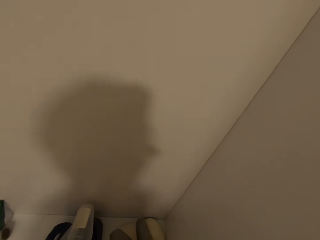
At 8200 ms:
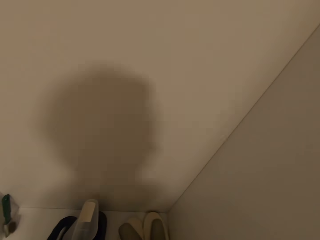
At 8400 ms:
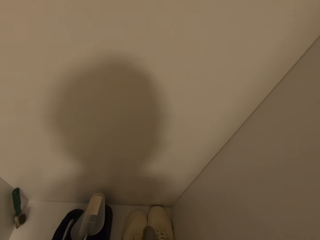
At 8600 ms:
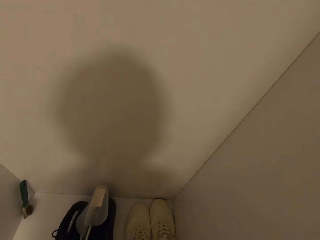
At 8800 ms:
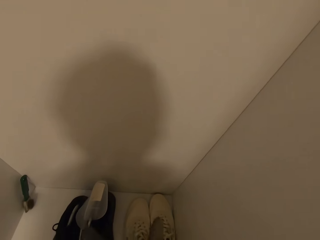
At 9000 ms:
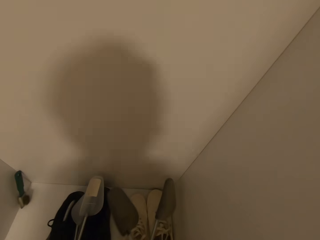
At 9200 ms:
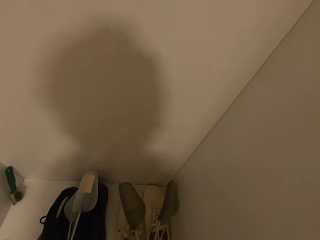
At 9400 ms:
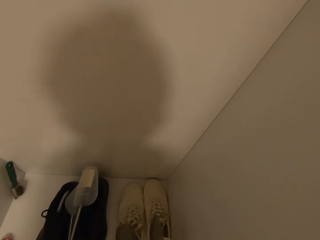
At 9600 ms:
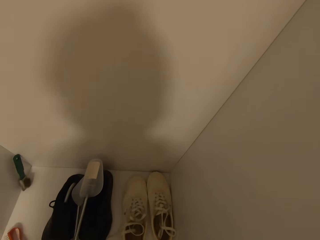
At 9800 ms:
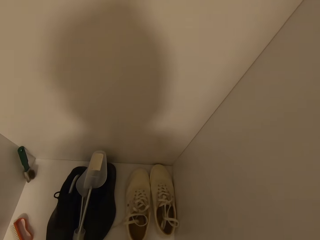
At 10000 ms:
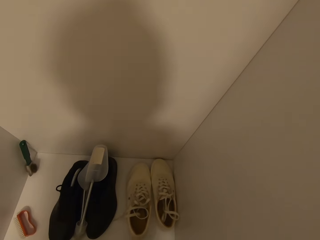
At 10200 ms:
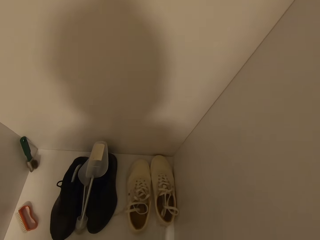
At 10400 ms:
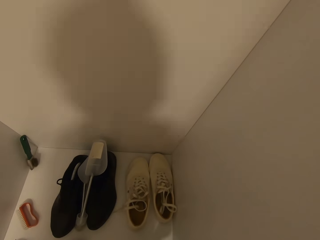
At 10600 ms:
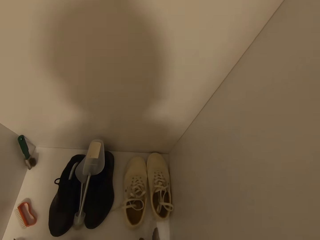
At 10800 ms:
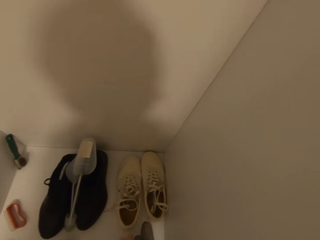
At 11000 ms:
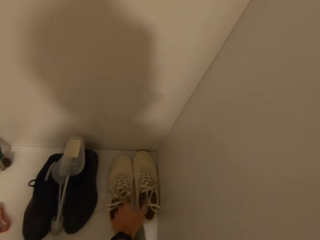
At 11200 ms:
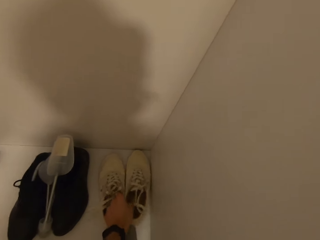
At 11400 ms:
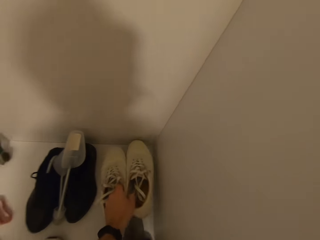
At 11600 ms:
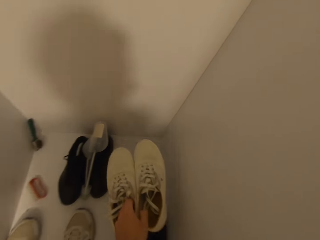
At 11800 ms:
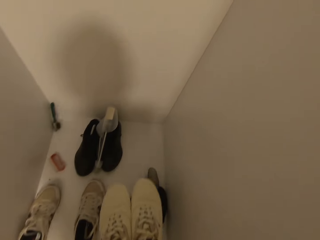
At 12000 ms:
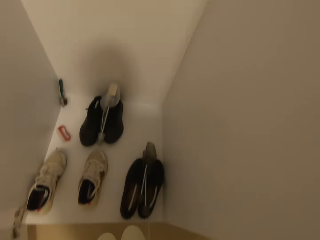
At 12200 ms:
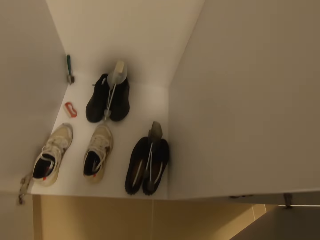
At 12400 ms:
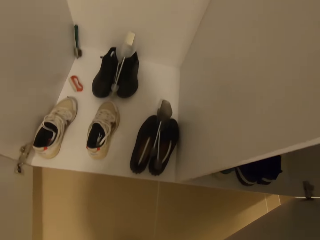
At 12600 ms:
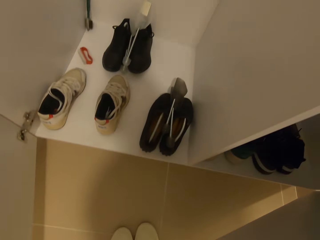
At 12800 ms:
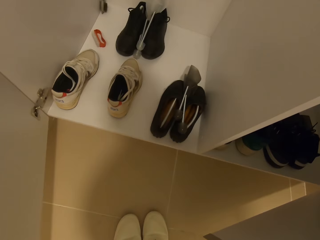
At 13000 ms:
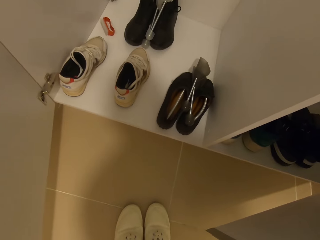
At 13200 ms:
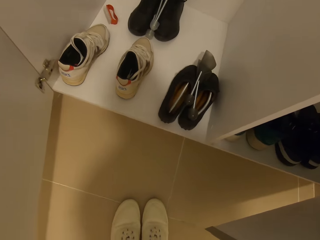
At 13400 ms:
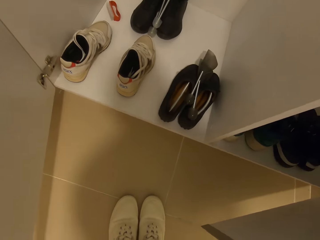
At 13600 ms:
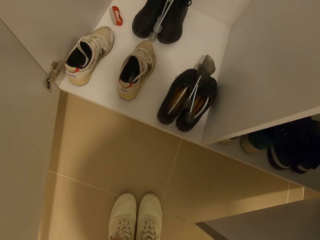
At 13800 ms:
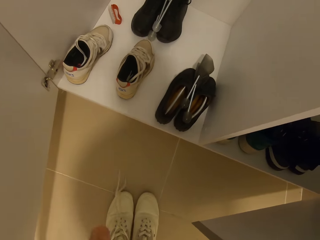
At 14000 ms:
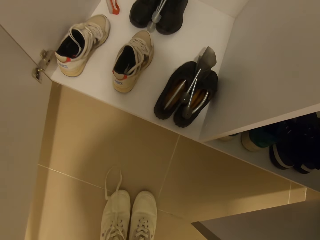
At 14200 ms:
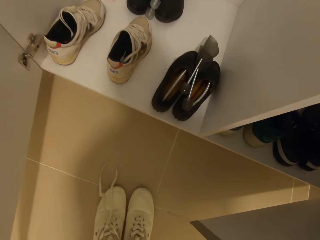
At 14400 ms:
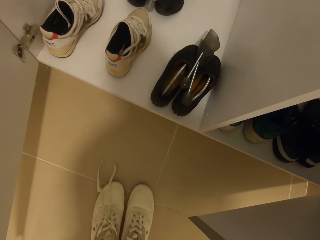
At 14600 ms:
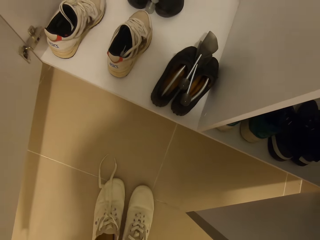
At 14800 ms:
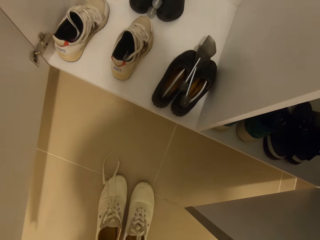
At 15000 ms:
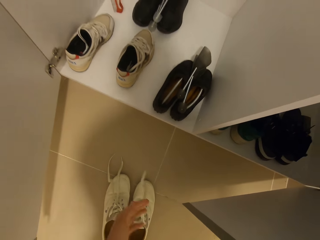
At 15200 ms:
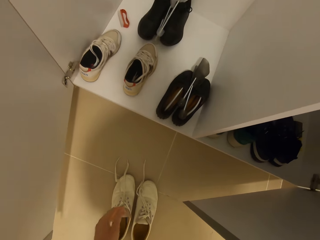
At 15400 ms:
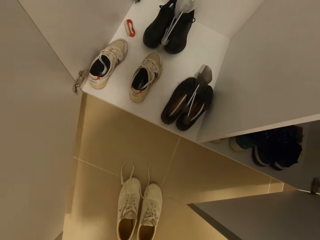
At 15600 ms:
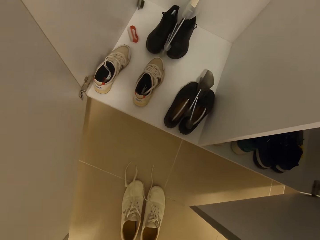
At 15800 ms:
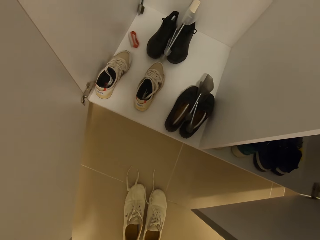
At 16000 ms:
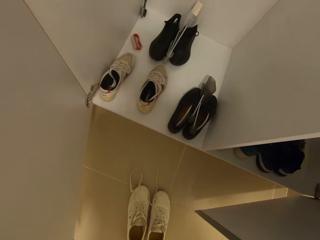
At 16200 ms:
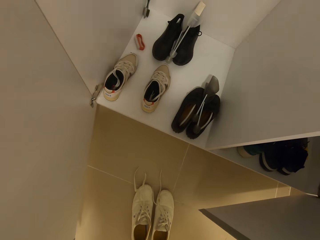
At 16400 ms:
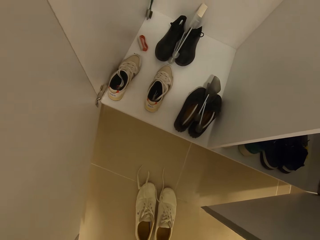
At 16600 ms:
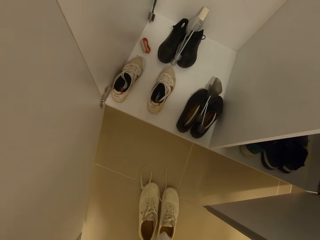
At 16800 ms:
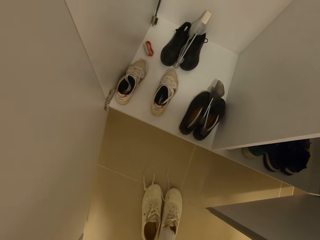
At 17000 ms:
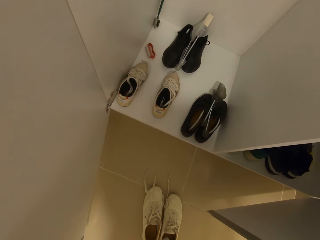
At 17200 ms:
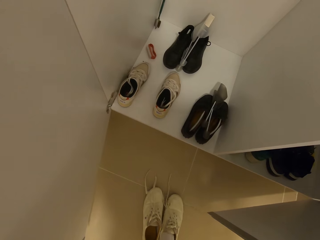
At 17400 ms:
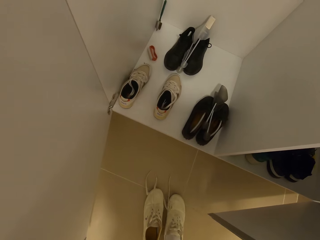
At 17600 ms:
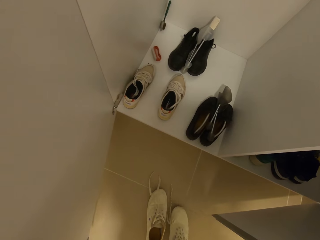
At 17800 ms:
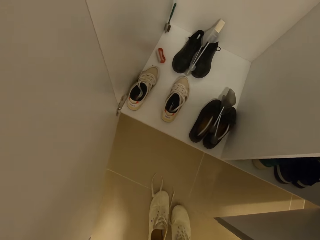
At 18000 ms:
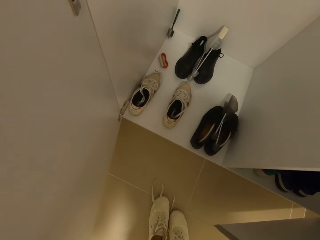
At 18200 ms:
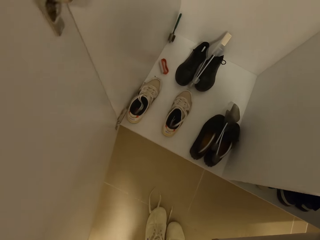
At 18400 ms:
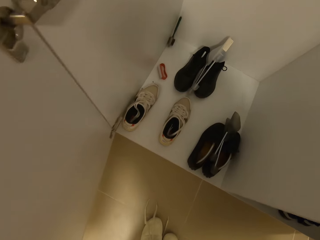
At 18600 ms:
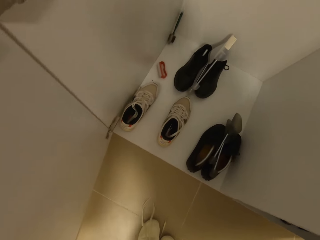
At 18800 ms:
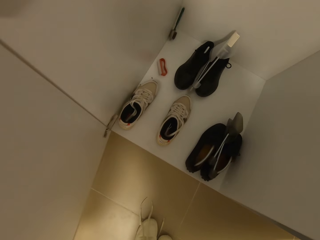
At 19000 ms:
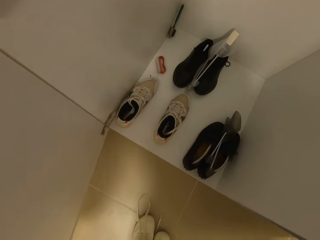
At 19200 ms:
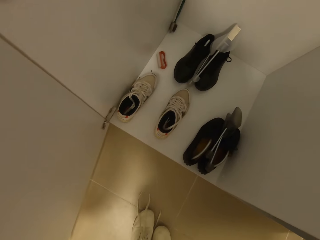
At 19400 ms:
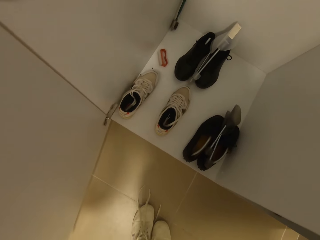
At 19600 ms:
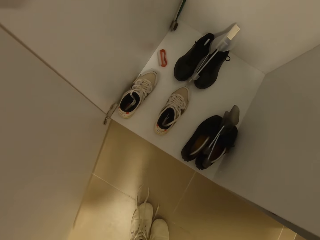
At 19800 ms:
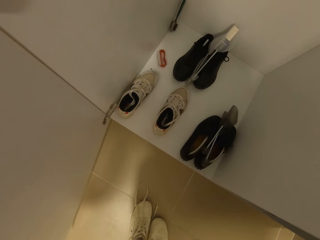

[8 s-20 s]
The camera wearer touches a shoe horn. They pick up an inner sole. They pick up shoes and put the shoes down. They touch the shoe laces and touch a shoe. They put on the right shoe.

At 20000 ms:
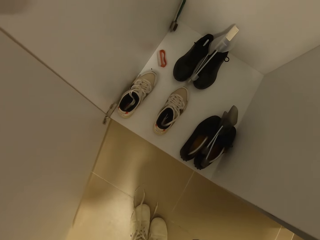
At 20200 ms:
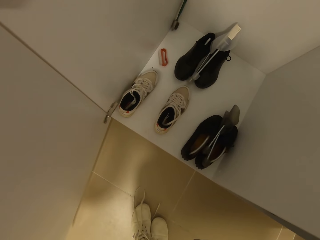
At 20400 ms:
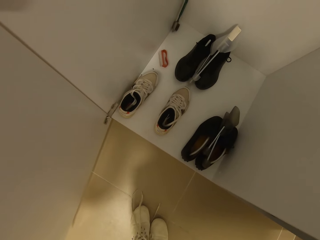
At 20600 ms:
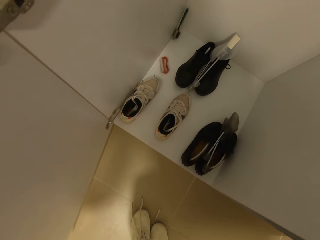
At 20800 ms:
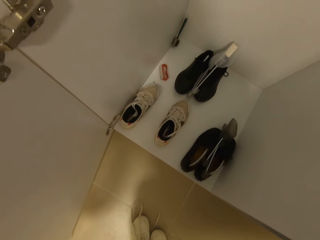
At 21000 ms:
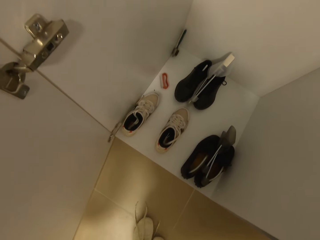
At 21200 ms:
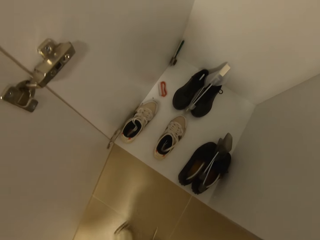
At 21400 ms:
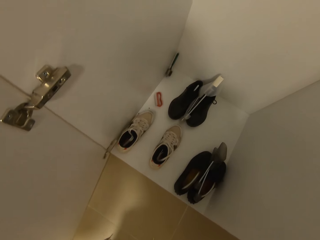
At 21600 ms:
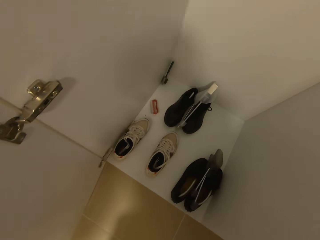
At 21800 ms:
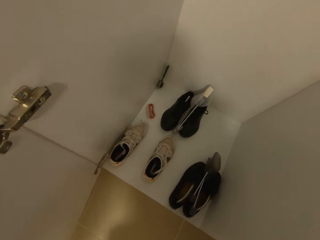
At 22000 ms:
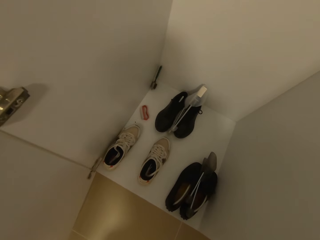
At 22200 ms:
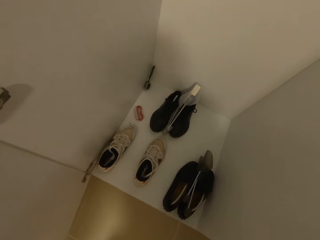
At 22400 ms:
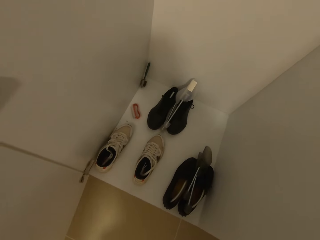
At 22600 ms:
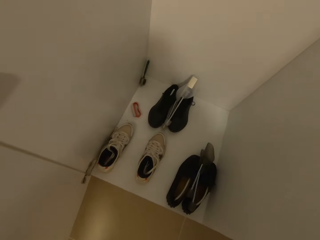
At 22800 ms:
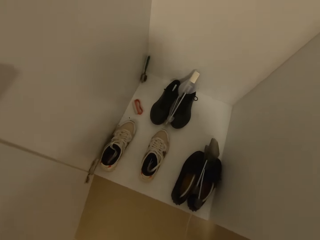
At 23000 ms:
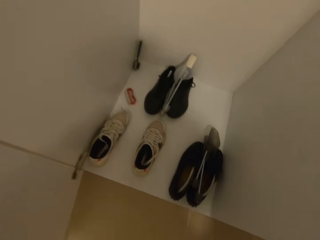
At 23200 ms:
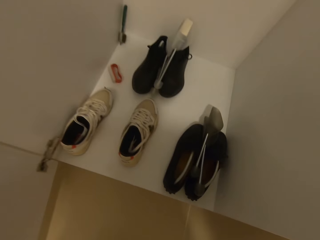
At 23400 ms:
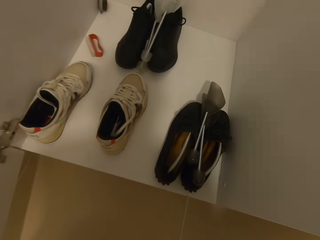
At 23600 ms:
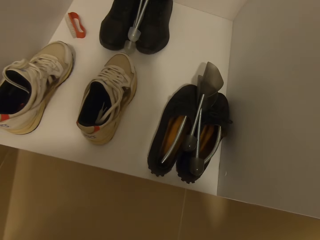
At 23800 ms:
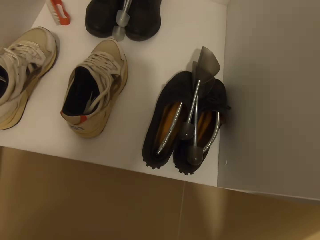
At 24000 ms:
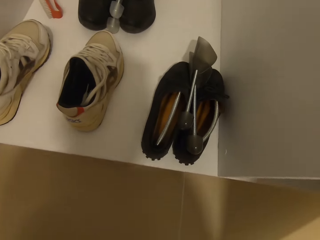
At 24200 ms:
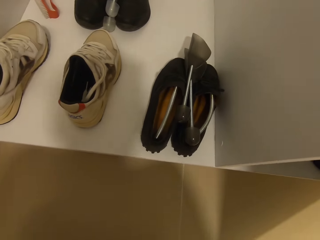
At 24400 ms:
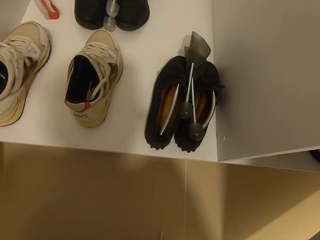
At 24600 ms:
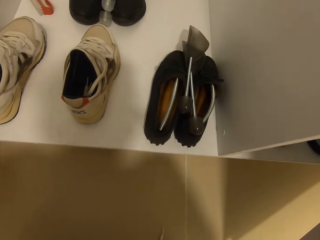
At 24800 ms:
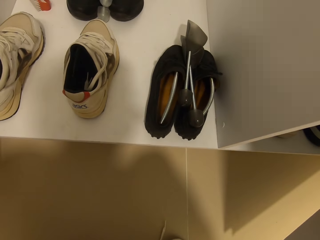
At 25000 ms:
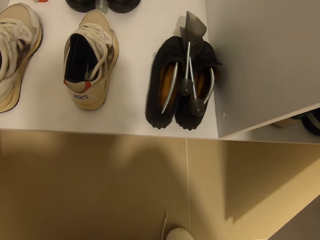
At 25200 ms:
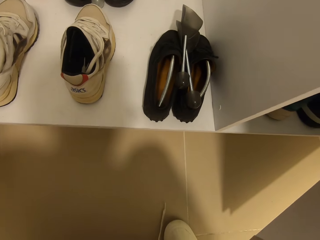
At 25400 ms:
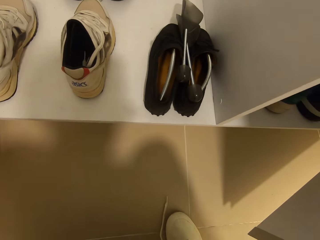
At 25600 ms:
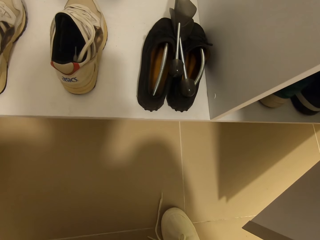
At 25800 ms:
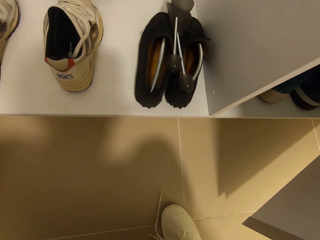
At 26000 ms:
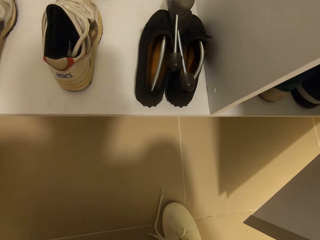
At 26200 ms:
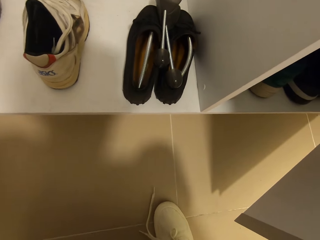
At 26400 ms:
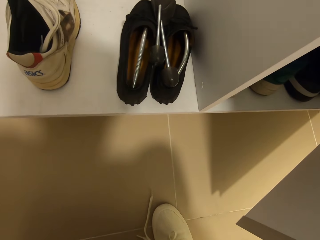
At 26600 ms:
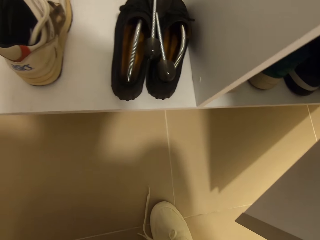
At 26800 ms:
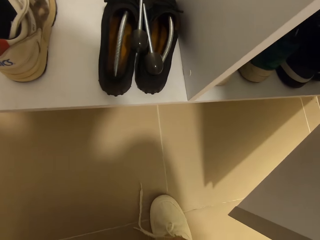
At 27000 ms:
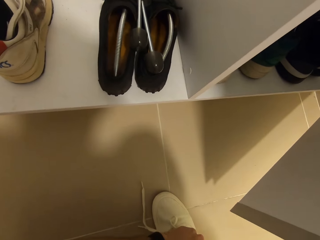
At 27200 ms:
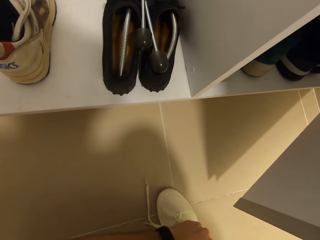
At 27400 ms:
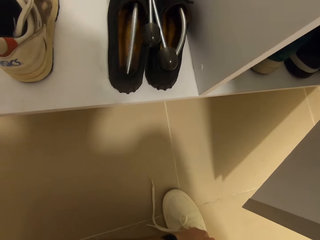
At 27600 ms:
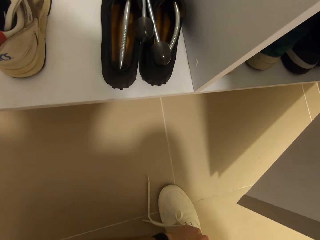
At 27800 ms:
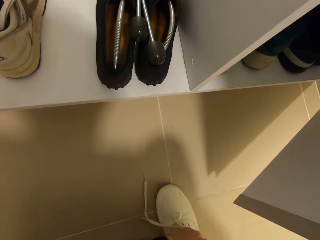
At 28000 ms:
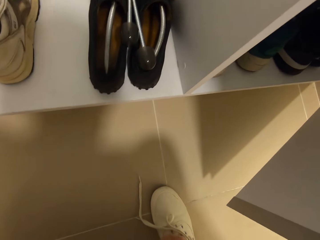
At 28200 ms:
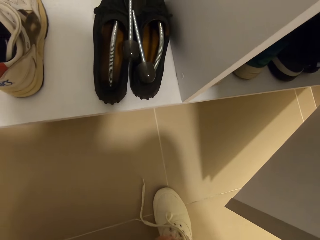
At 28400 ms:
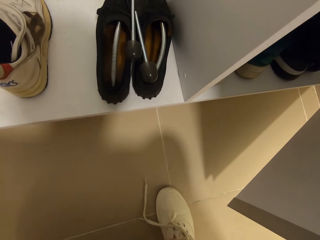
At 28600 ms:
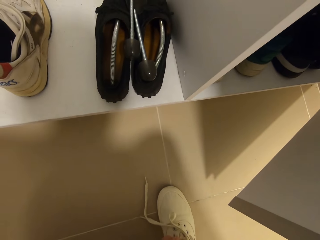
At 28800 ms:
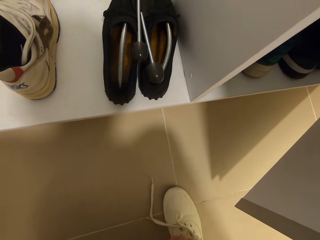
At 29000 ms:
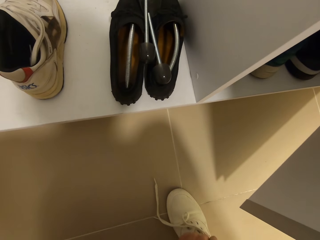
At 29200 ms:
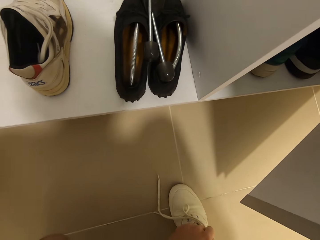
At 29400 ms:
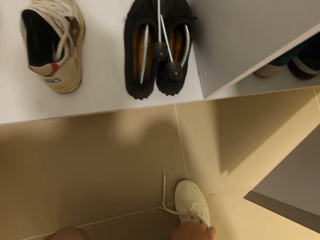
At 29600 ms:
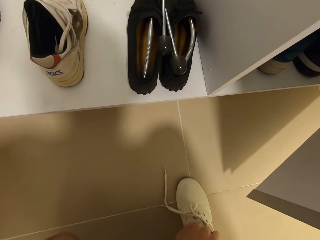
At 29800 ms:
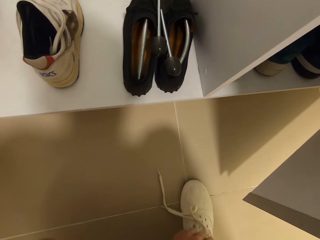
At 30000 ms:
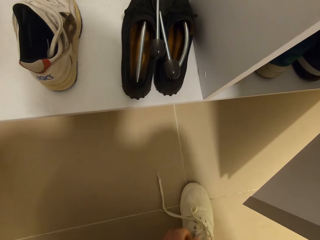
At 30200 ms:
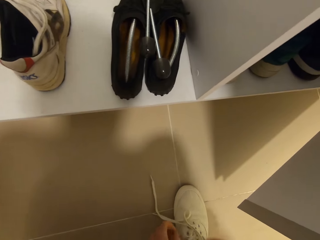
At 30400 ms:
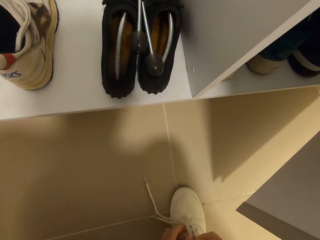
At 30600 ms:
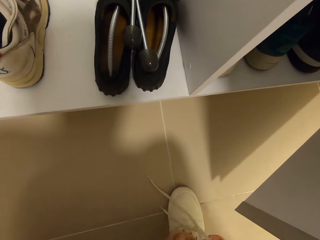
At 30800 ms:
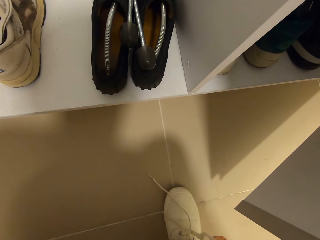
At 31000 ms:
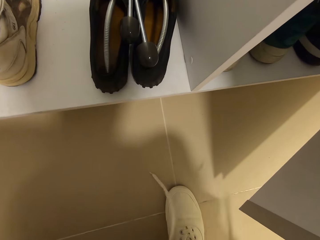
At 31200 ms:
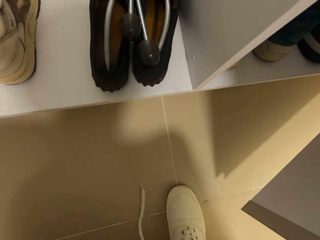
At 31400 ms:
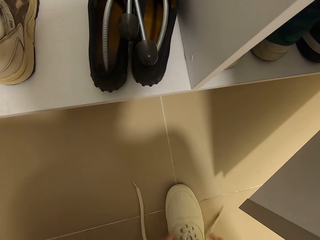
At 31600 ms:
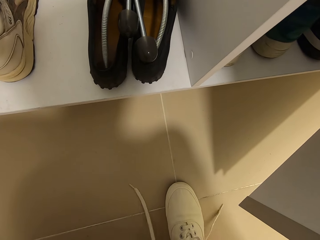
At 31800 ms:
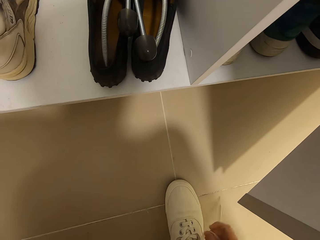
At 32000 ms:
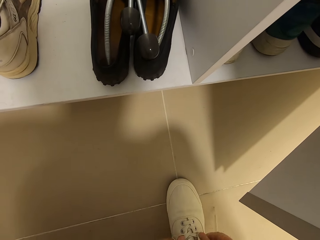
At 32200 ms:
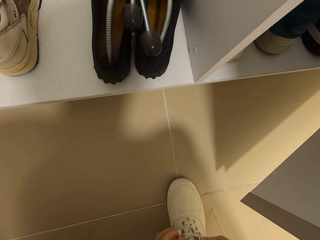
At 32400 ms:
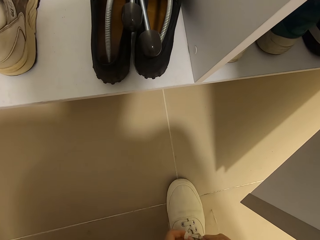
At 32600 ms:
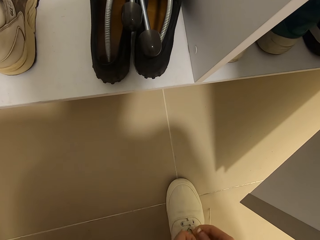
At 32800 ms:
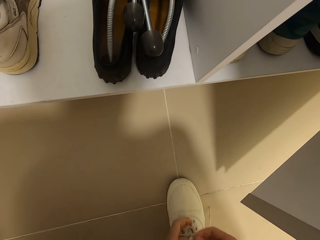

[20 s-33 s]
The camera wearer wears the shoes. They tie the right shoe lace.
